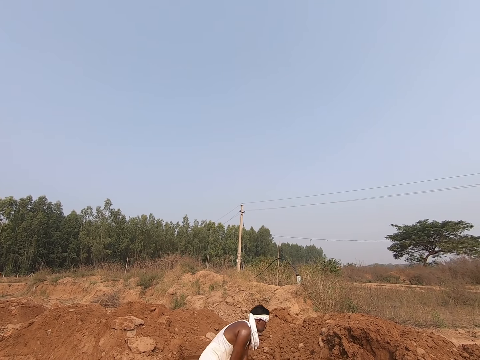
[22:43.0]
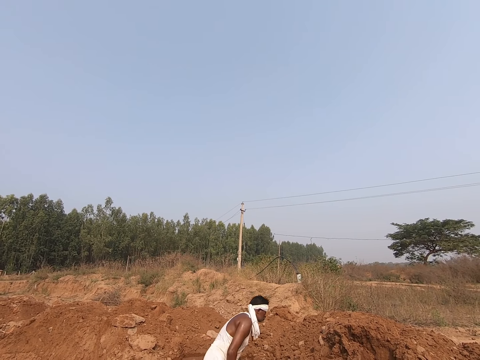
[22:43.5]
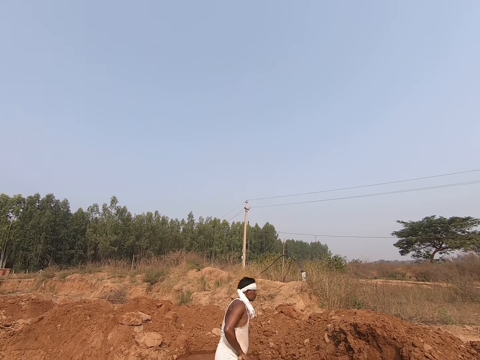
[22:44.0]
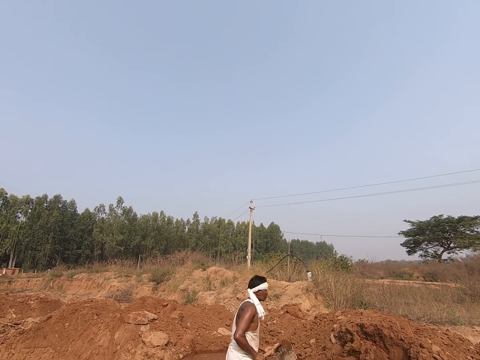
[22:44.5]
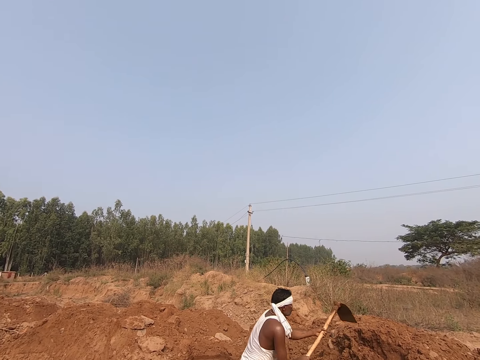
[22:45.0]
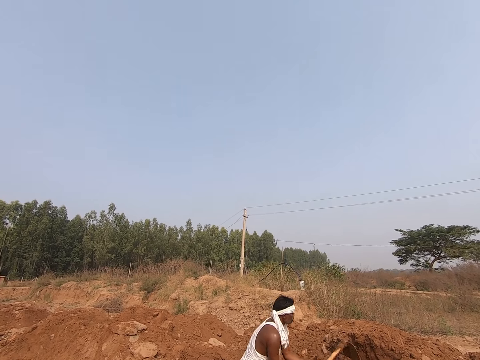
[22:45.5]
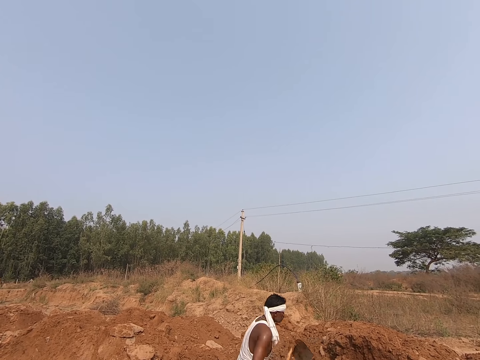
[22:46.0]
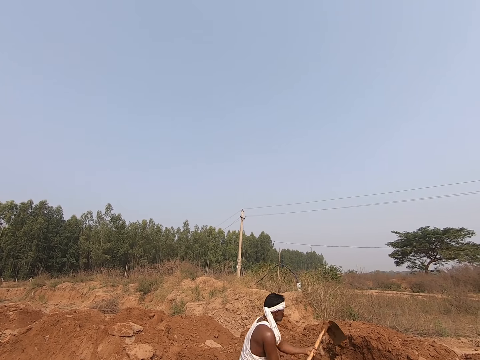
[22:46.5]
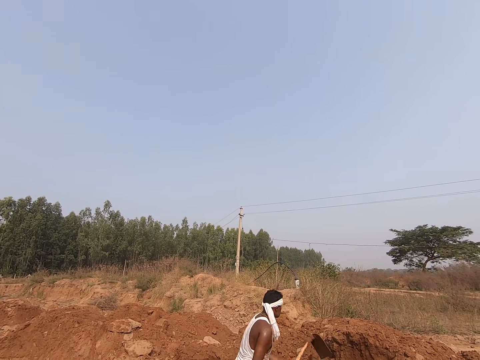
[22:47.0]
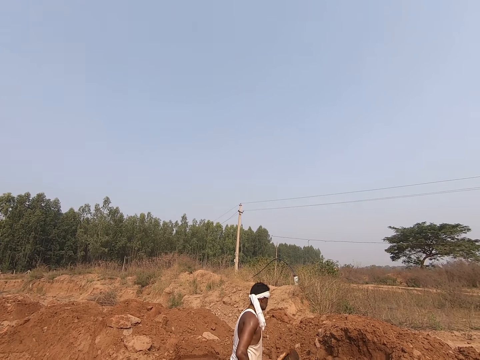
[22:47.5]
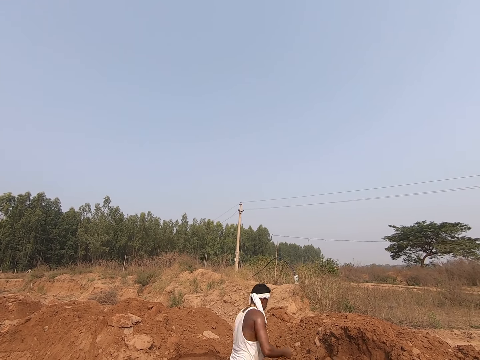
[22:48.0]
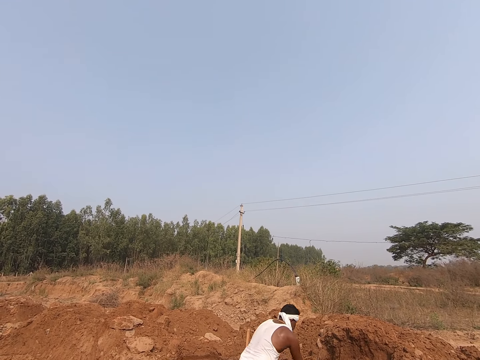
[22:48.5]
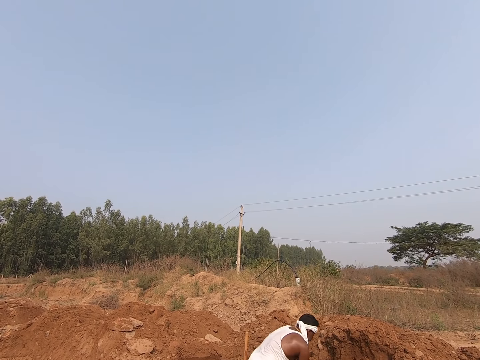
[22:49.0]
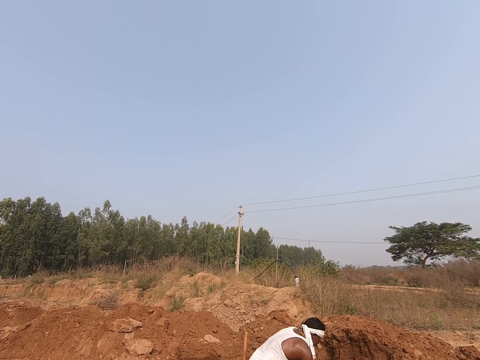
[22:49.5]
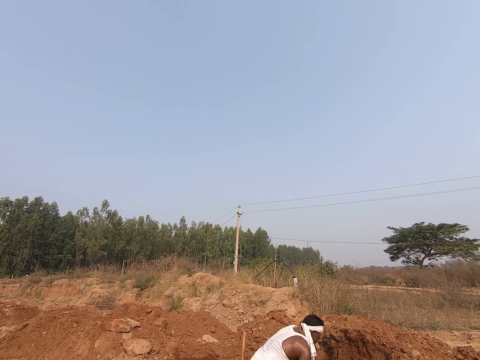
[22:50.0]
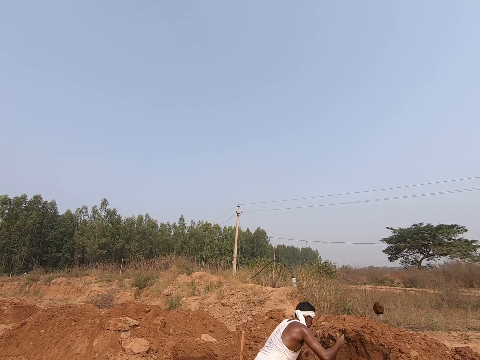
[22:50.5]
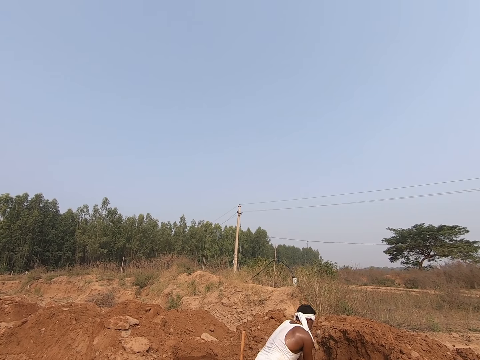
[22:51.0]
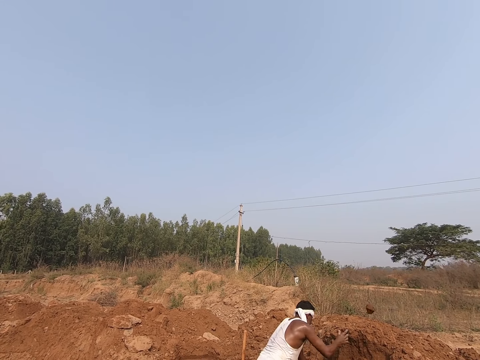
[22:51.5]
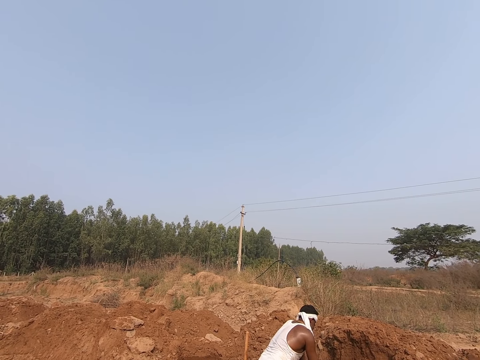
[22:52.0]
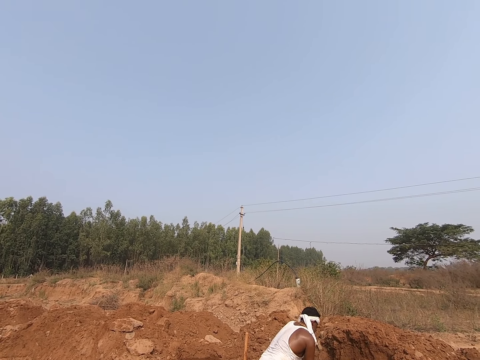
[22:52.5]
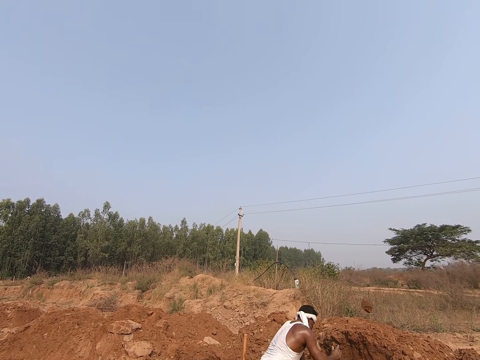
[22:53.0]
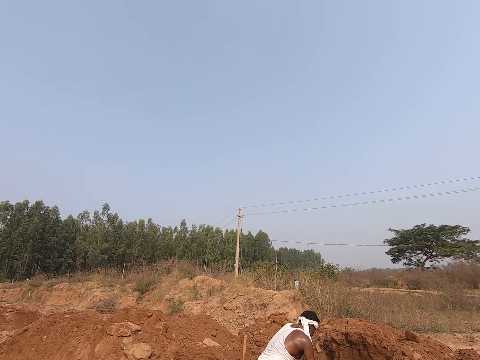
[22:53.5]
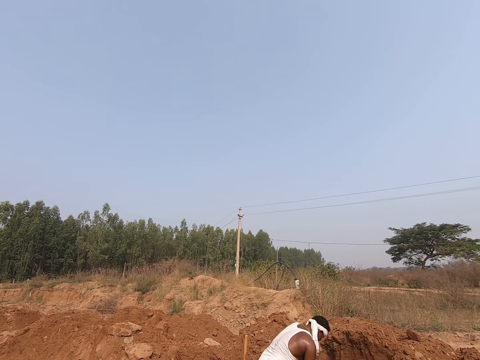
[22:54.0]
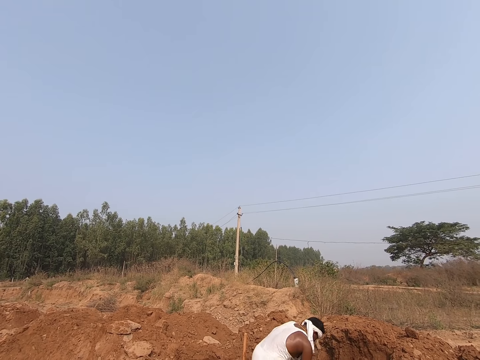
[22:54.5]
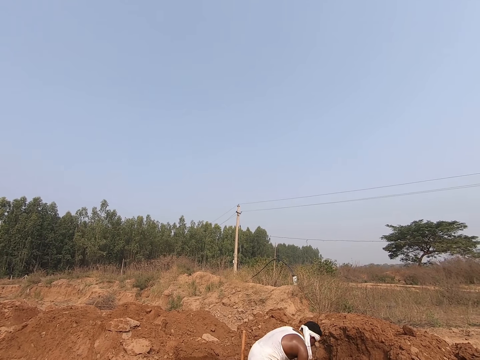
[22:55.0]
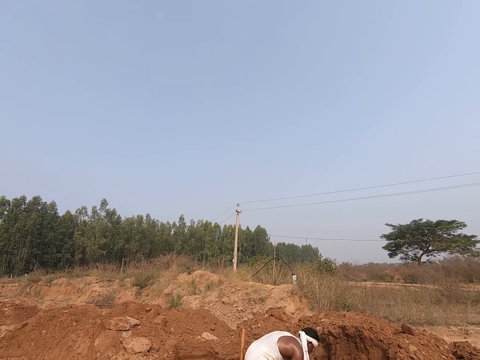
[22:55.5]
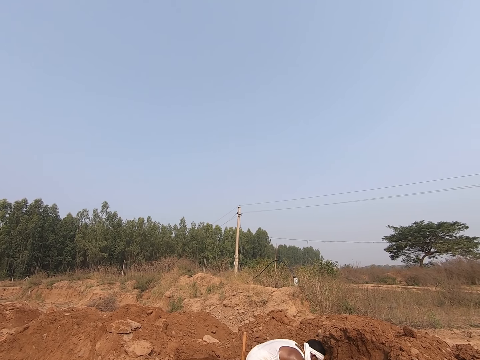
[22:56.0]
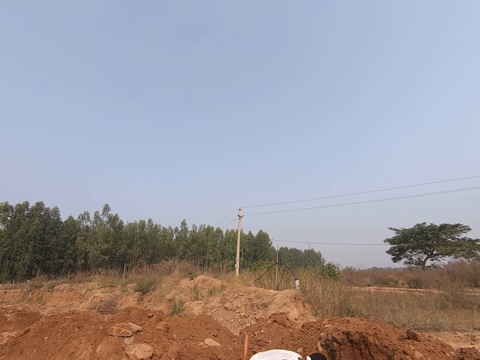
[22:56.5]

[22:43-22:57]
The camera wearer stares at a man. A person mixes soil with a hoe. The person talks to the camera wearer. The person talks to the camera wearer again. The person picks up a soil brick and throws the soil bricks. The camera wearer looks at the person.

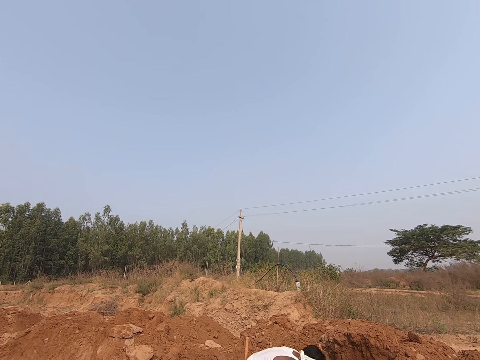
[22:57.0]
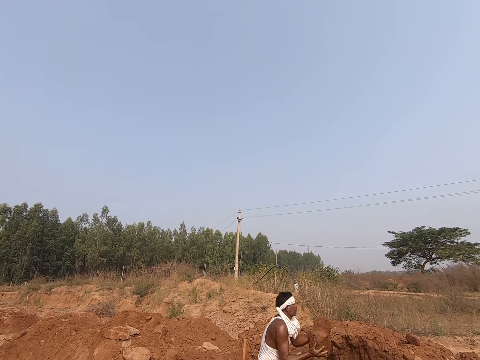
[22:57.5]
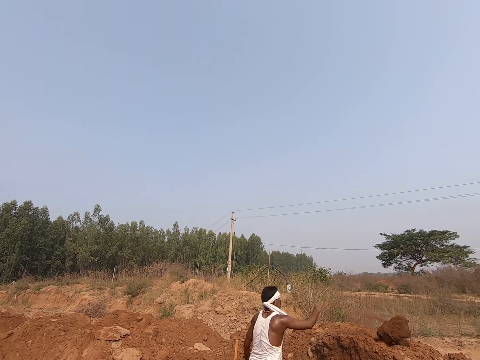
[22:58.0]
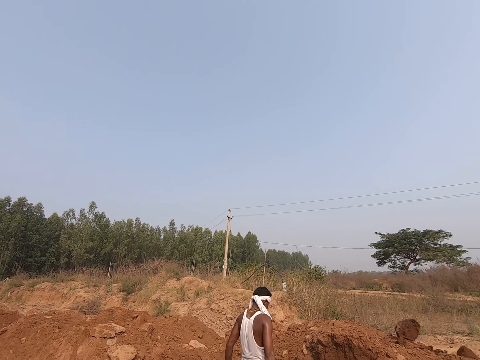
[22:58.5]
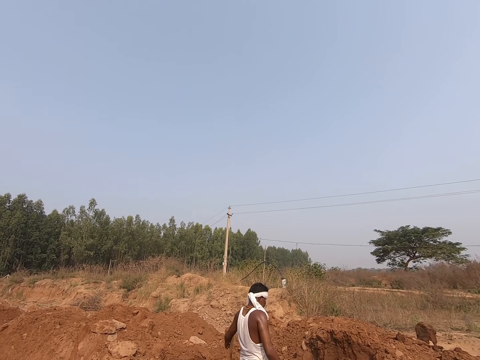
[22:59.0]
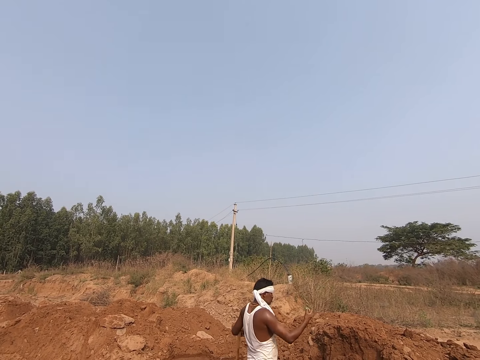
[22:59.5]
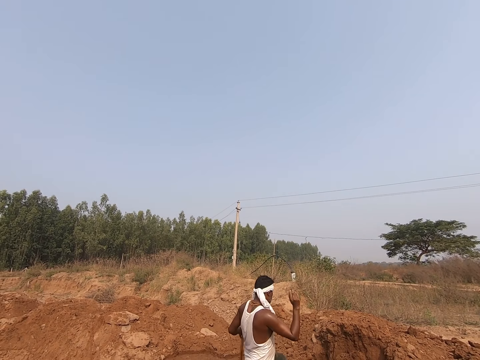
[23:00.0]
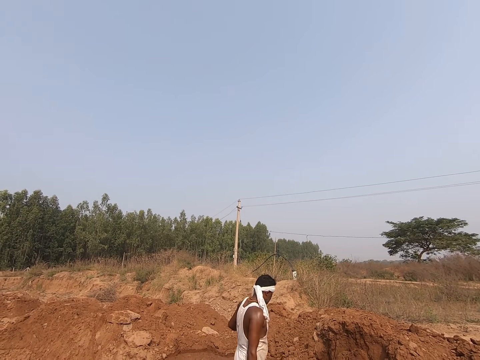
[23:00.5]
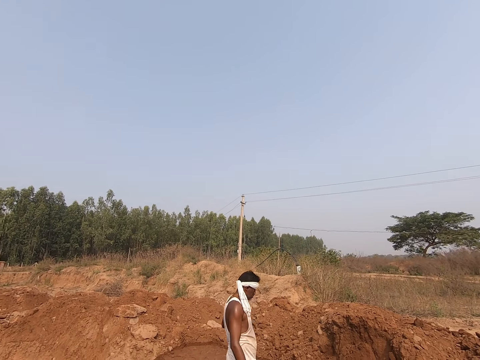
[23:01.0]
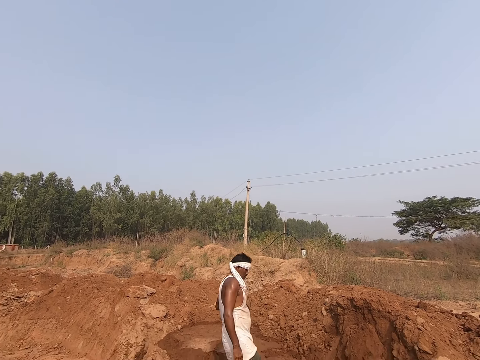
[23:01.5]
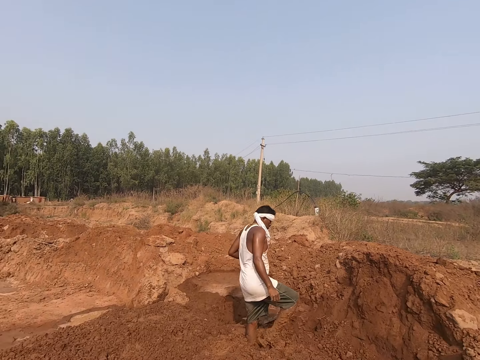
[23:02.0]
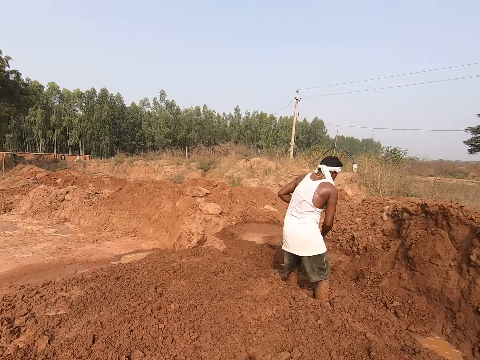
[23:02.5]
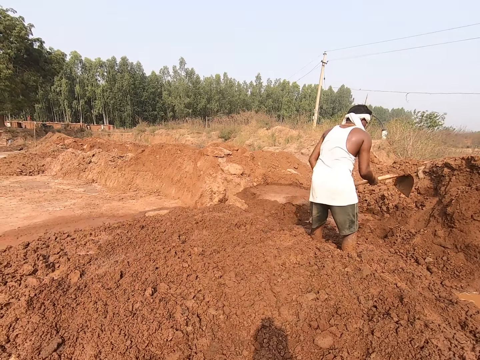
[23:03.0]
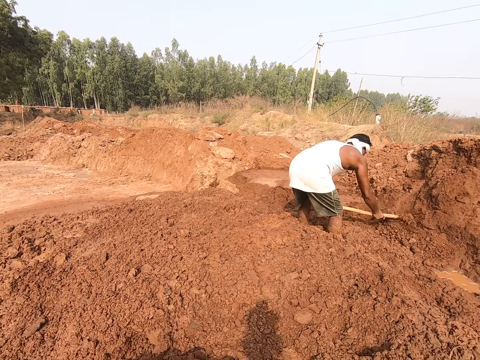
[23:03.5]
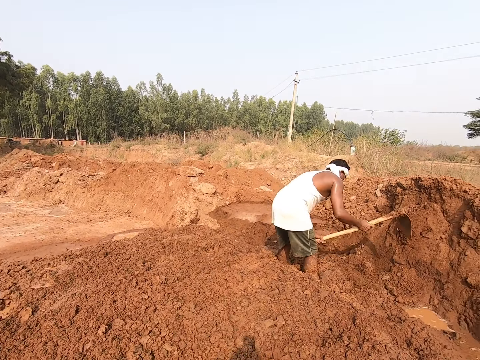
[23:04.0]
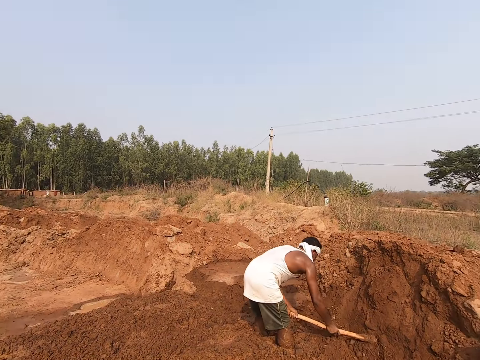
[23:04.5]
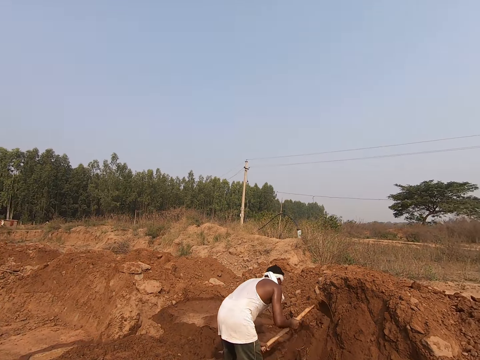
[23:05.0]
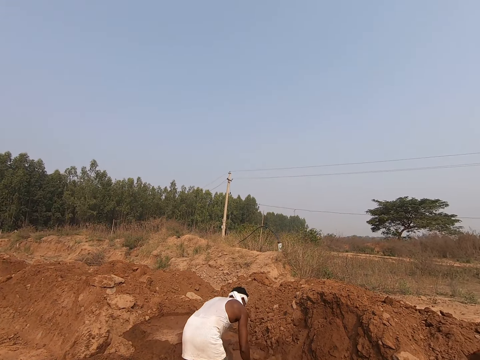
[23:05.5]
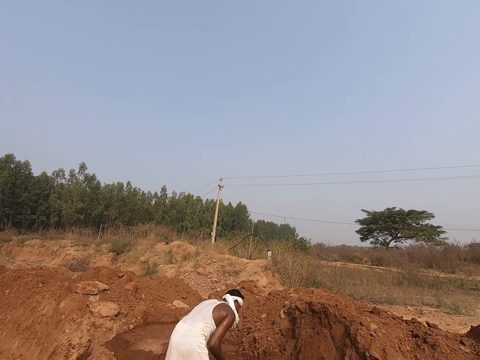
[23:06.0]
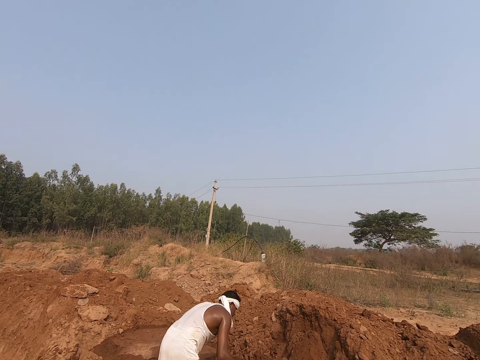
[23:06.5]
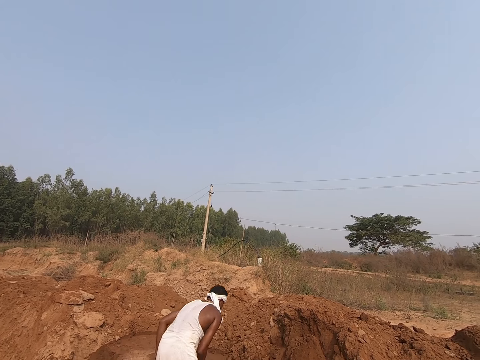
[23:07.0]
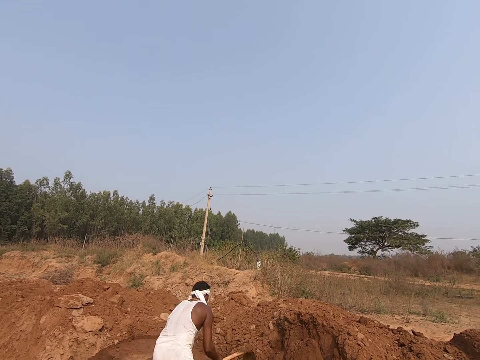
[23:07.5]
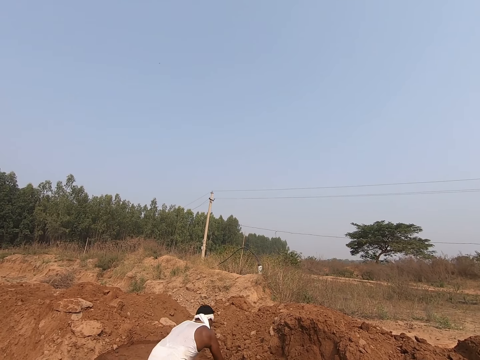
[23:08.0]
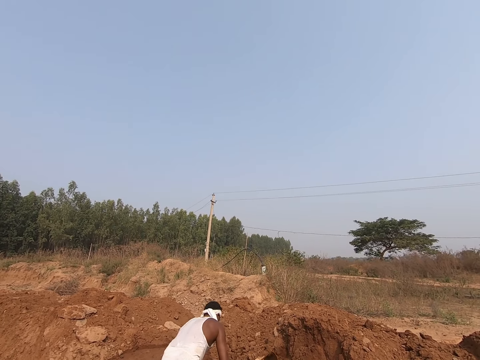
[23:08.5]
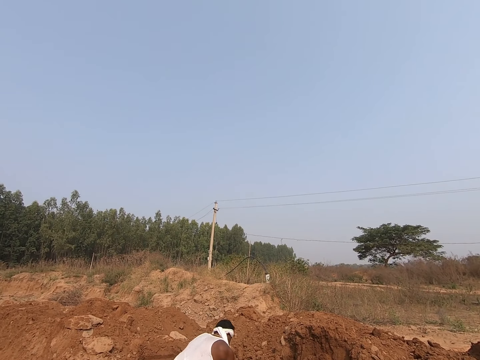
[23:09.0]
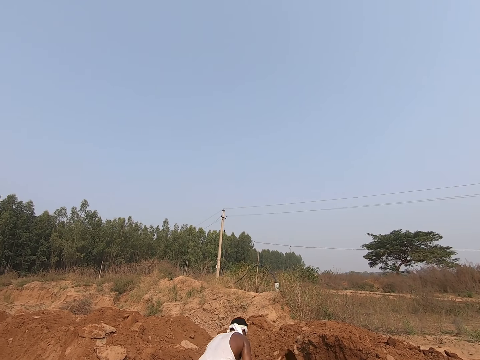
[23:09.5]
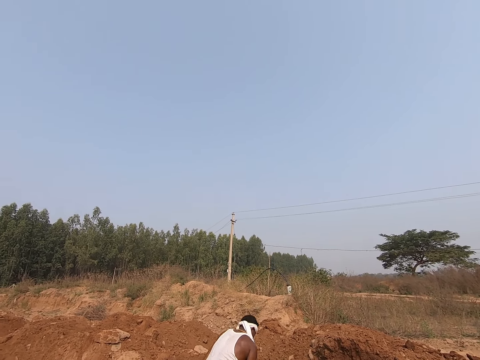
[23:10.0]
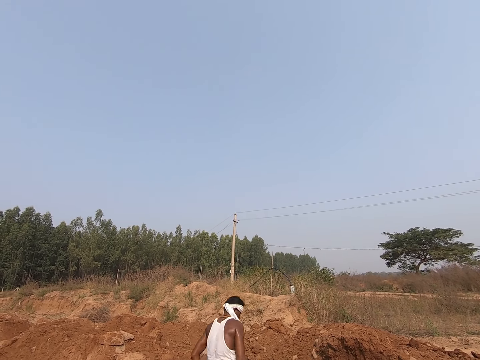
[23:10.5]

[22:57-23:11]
A man picks up a soil brick, throws the soil brick and talks to the camera wearer. The man digs soil on the land with a hoe. The camera wearer looks at the man. The man mixes the soil with the hoe.
